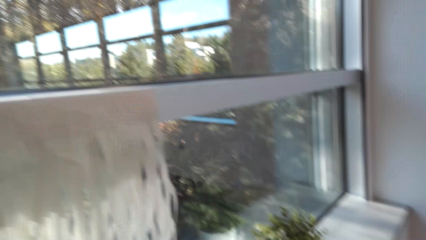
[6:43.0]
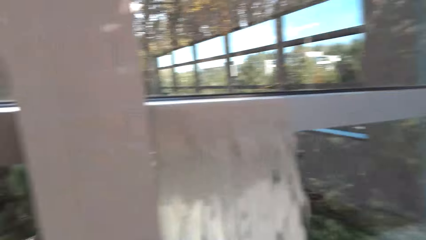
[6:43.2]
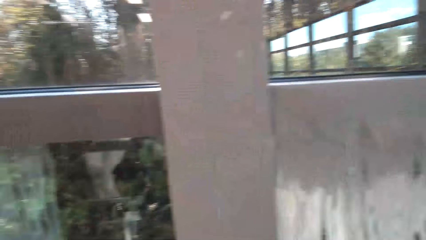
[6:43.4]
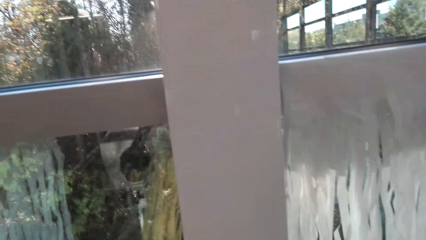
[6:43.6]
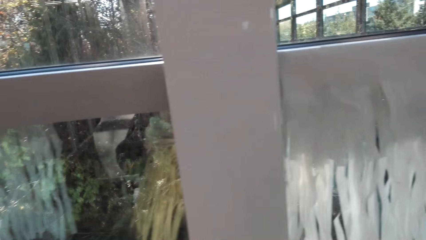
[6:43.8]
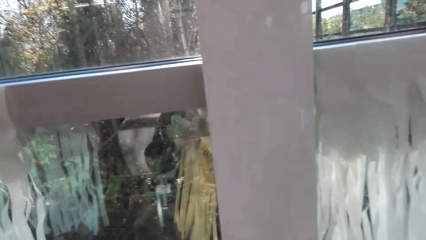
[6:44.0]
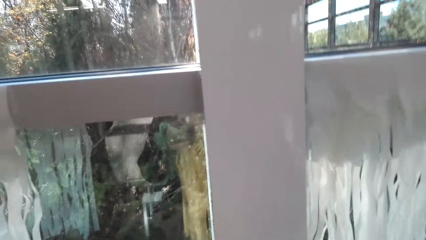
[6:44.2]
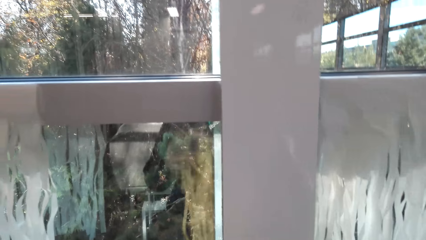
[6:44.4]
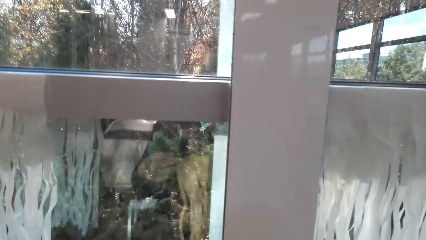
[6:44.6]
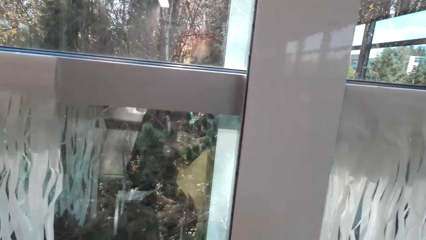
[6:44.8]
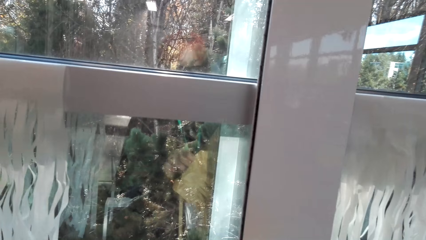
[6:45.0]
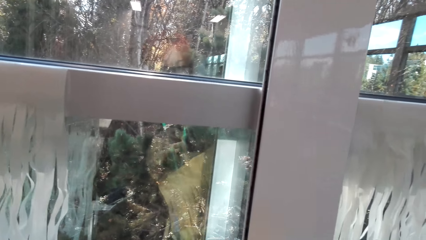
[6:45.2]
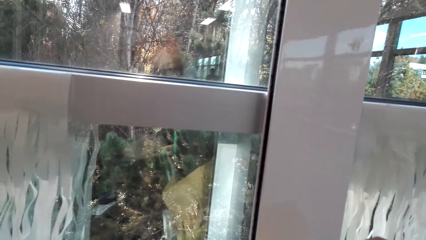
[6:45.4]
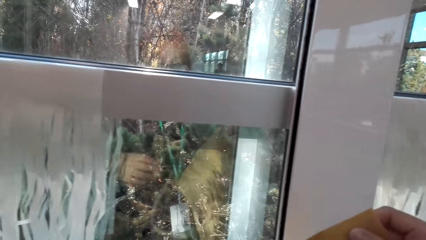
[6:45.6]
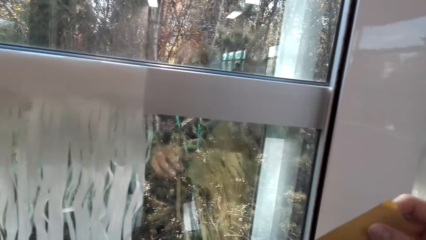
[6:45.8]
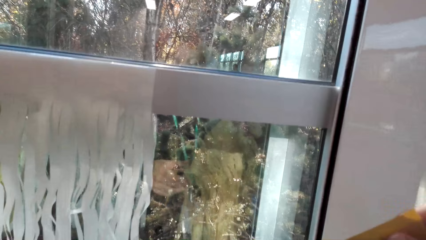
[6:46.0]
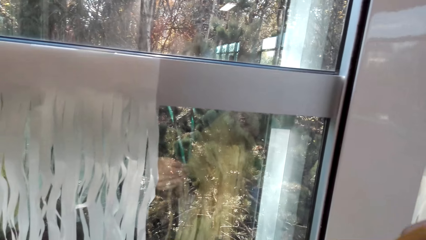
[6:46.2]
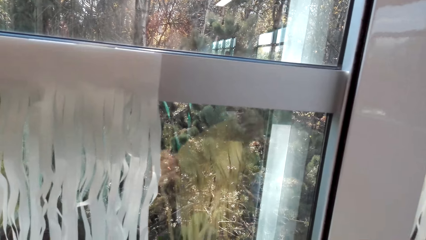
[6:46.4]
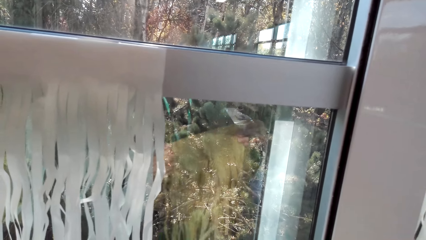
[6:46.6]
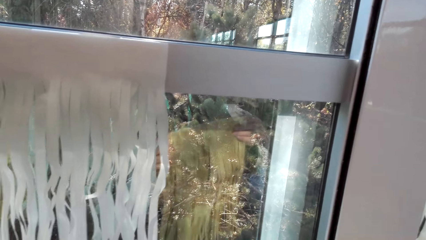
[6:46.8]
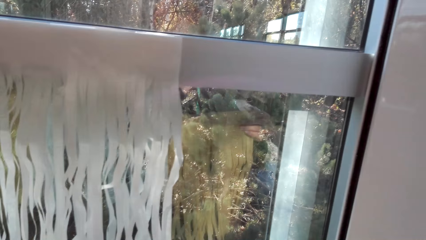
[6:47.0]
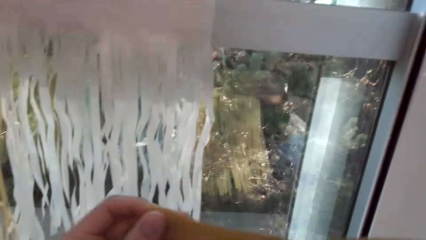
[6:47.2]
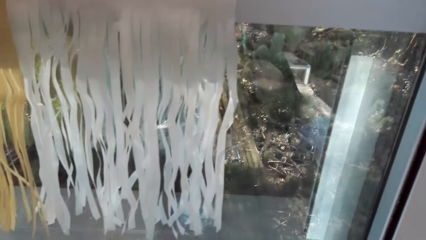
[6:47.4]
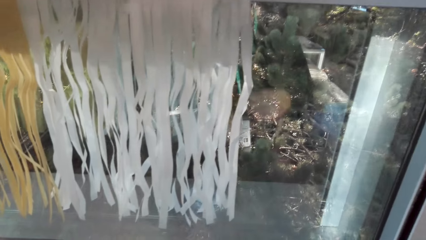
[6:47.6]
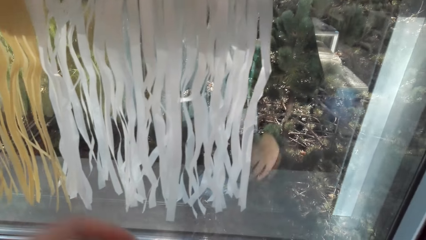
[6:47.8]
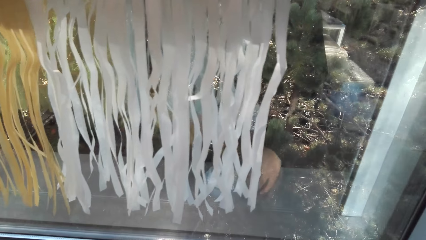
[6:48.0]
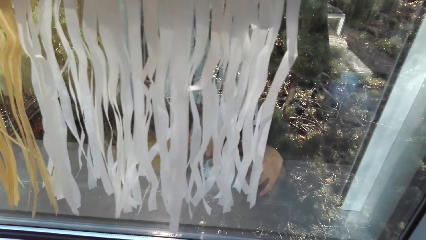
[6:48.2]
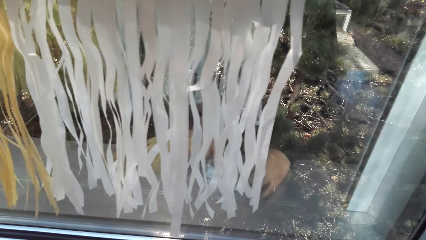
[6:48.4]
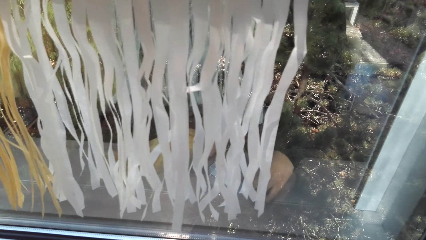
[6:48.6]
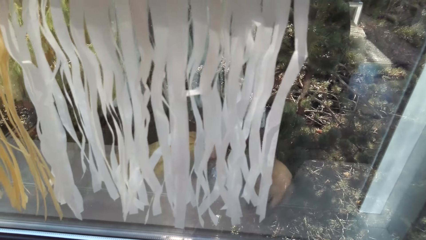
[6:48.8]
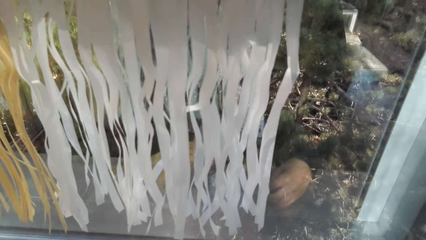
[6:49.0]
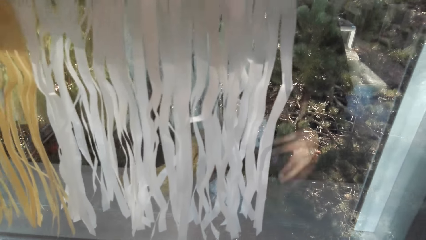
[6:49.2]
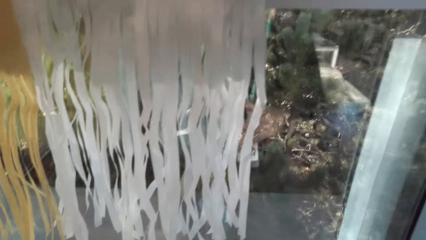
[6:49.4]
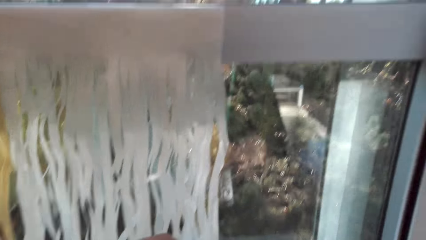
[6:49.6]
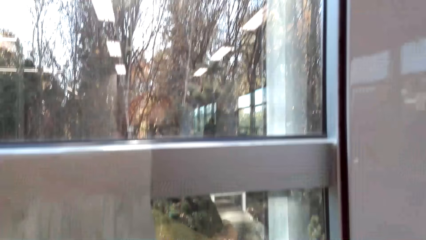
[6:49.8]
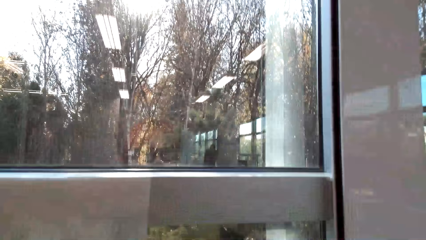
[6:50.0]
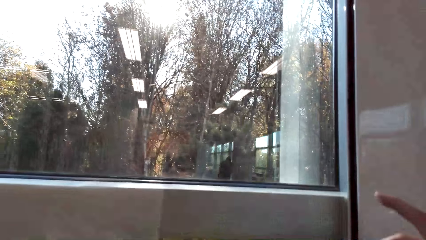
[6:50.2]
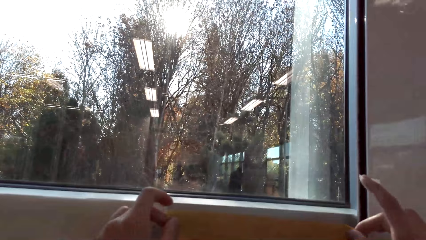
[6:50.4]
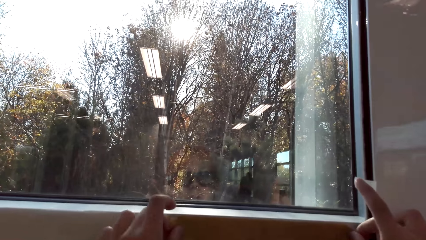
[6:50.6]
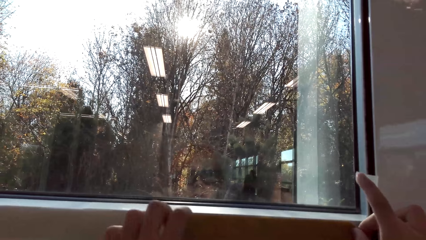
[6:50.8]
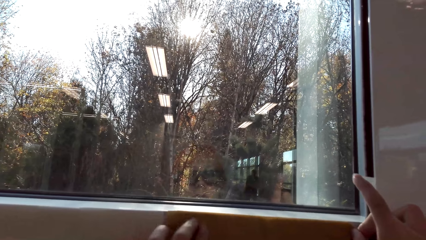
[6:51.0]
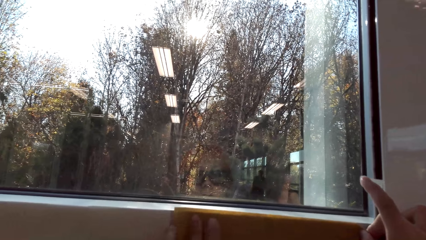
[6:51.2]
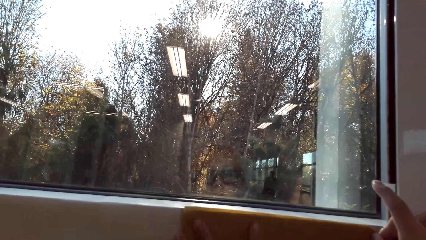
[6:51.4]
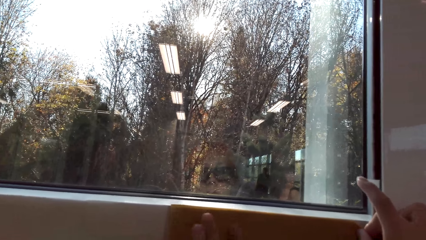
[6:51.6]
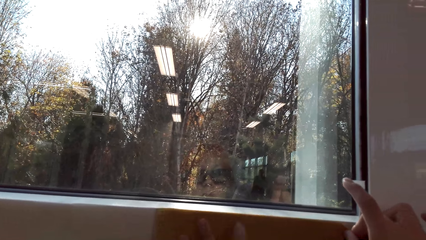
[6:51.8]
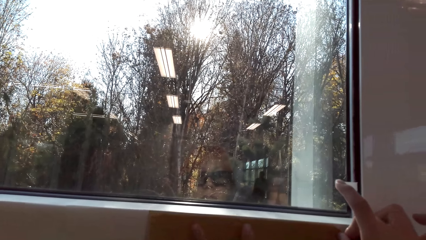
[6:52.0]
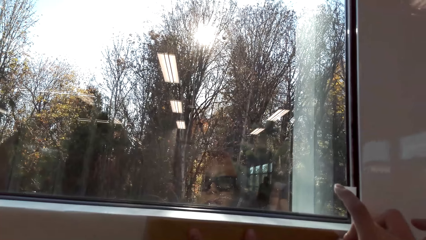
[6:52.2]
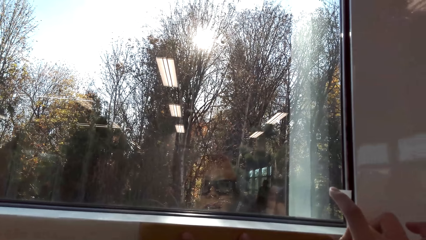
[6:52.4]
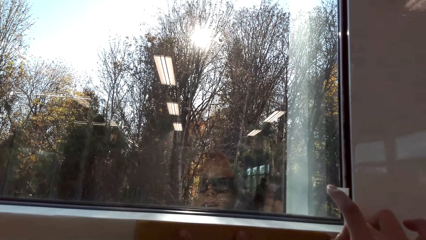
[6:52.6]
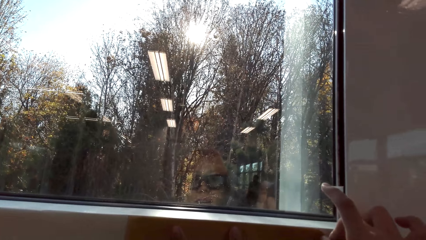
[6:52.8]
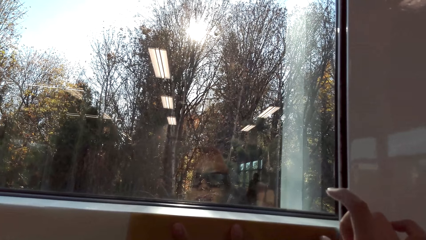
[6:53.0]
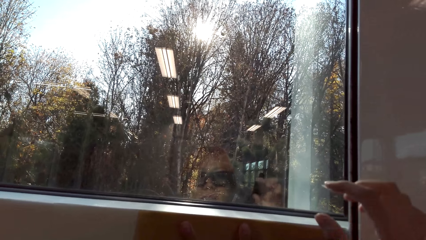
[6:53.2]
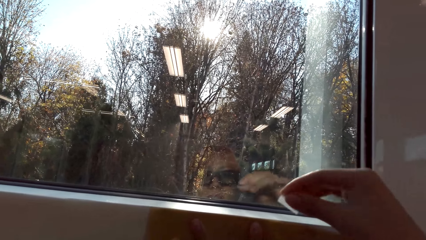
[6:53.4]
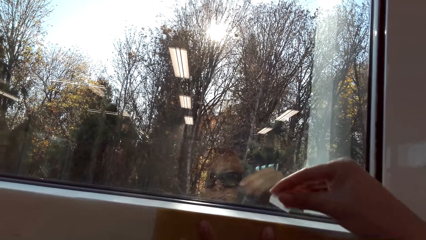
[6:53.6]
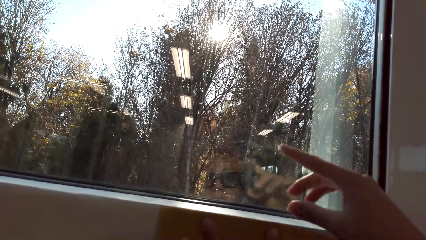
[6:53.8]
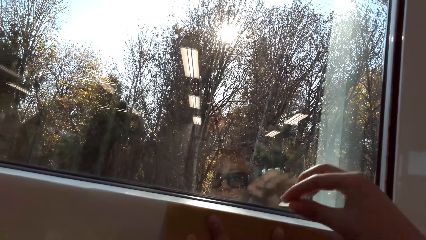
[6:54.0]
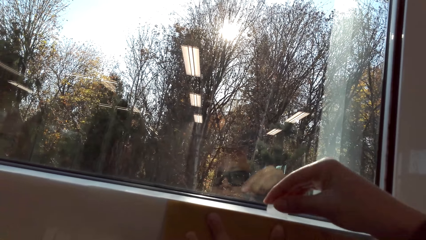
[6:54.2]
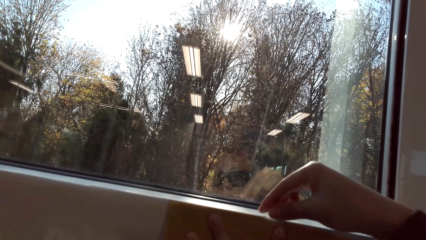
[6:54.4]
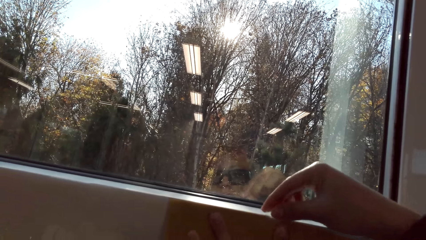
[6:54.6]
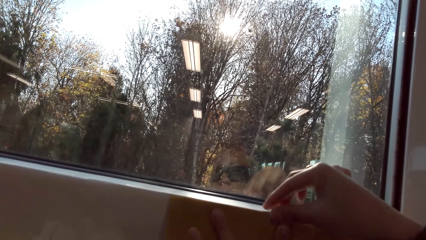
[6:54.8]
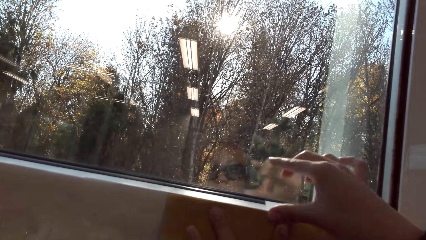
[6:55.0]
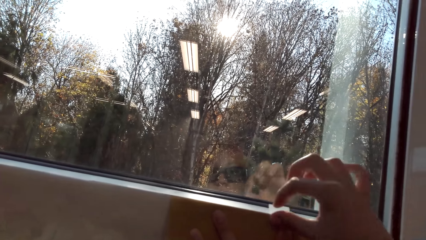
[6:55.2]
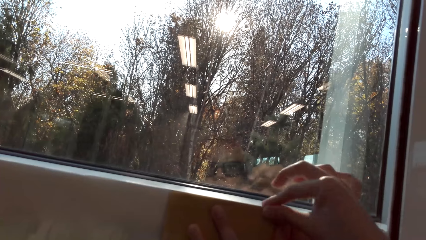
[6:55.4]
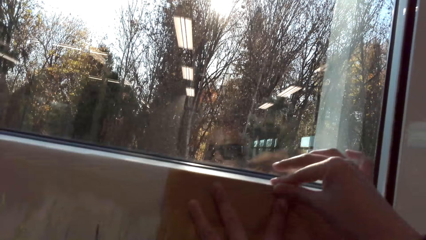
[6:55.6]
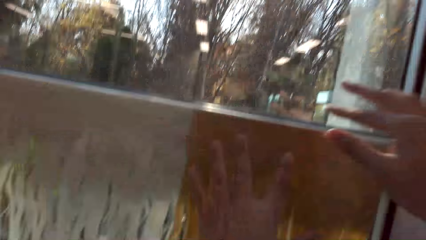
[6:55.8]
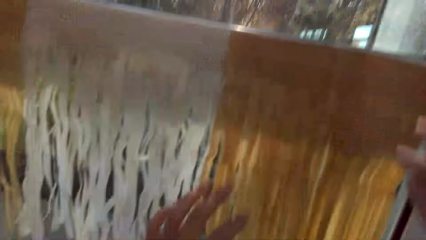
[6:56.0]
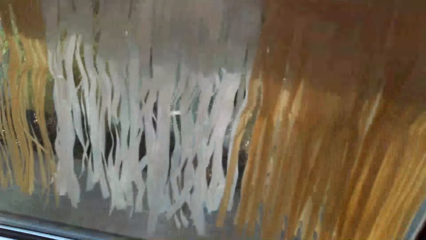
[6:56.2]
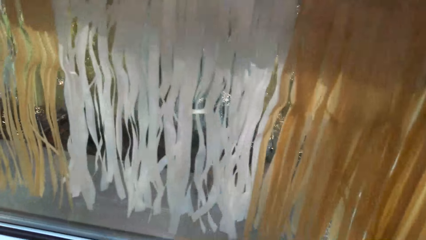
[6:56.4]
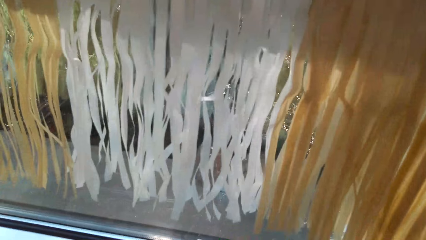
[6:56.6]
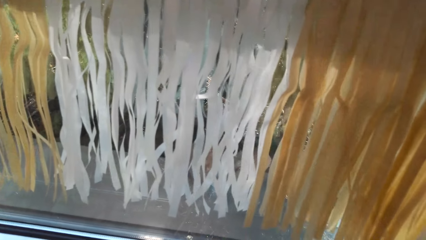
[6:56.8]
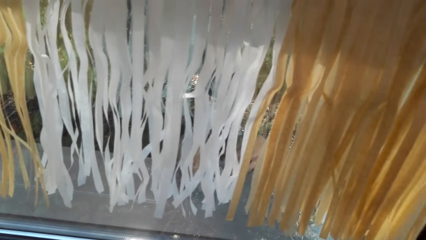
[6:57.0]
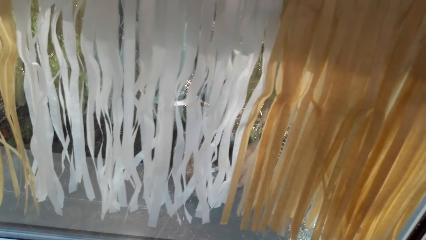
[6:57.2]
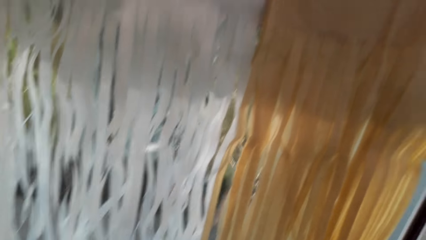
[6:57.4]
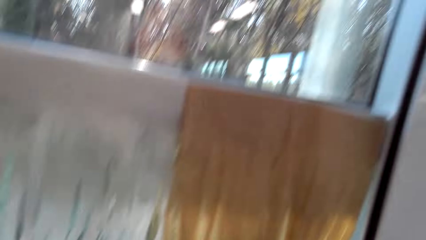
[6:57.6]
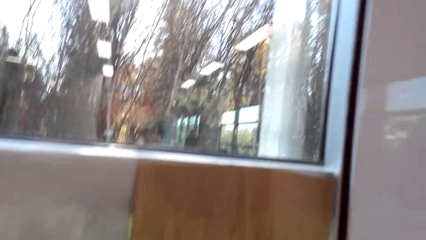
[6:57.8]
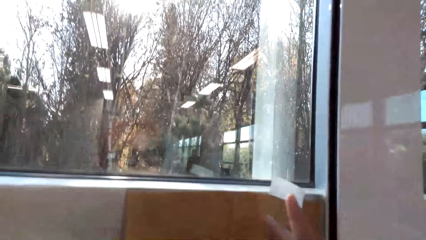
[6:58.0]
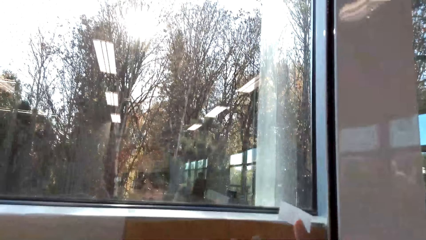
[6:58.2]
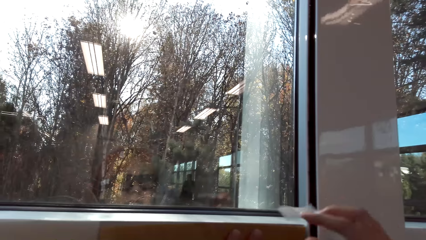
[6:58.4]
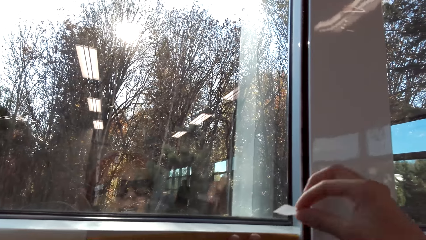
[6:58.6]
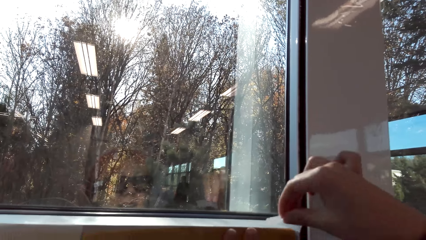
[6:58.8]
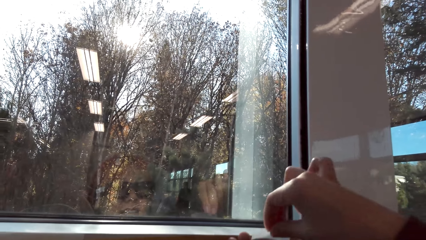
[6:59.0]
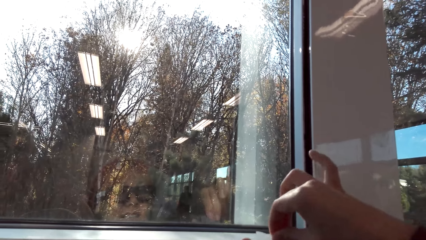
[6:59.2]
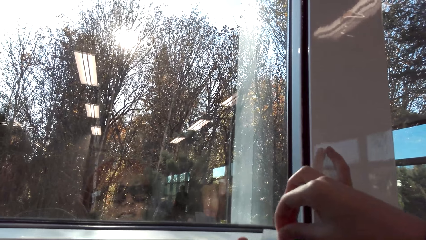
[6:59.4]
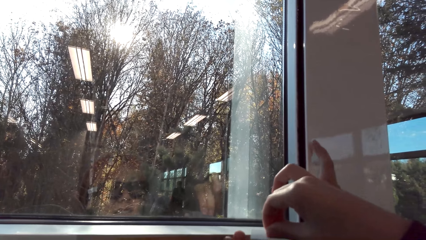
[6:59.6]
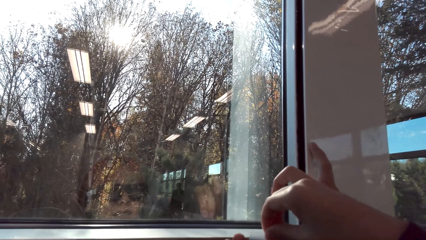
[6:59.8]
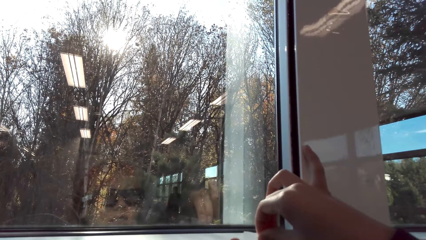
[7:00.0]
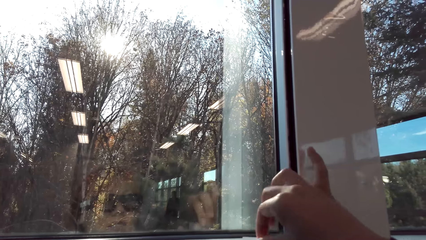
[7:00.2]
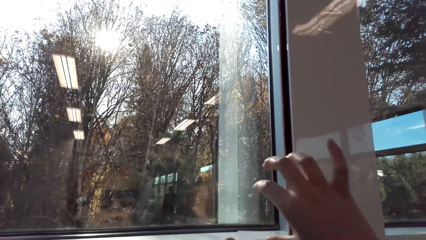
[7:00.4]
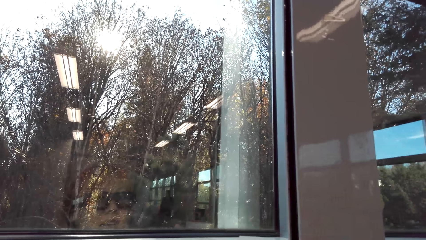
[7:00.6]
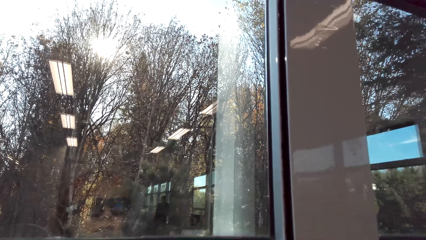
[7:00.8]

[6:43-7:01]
The camera wearer looks around. They talk in the room. They pass the party banner or decorating paper to the left hand. They tear the mounting tape. They place the decorating paper on the counter. They hold the party banner with both hands. They place the party banner on the wall. They stick the party banner with the mounting tape. They tear the mounting tape. They pick up the tape from the counter. They stick the party banner with the mounting tape. They talk in the room.
